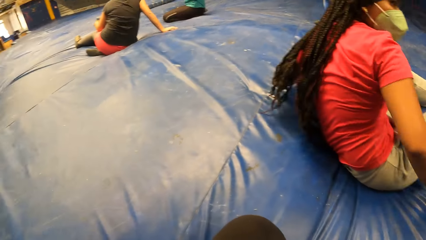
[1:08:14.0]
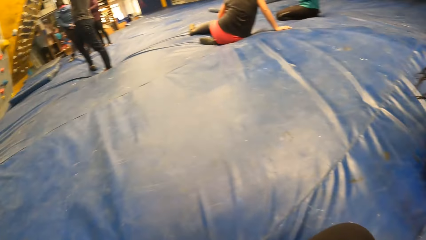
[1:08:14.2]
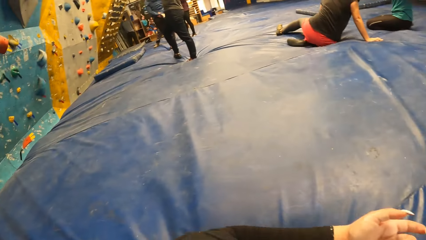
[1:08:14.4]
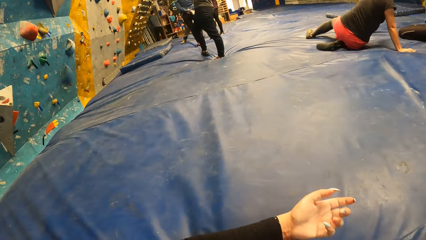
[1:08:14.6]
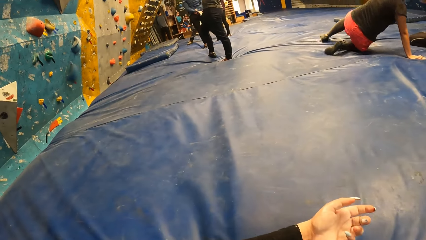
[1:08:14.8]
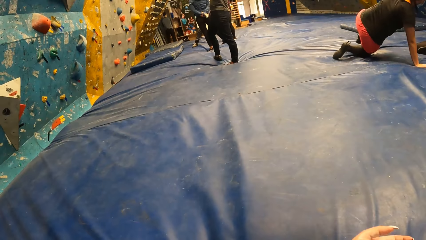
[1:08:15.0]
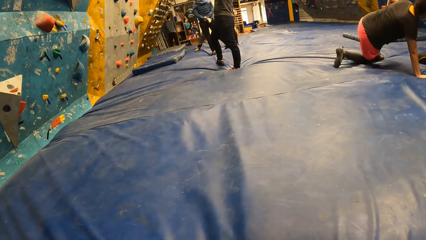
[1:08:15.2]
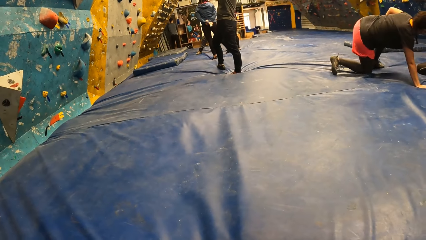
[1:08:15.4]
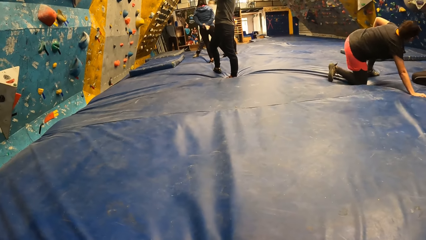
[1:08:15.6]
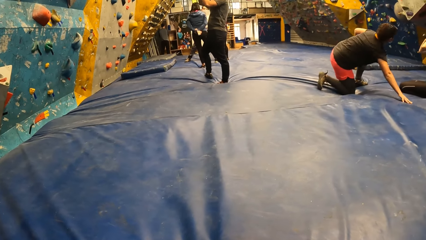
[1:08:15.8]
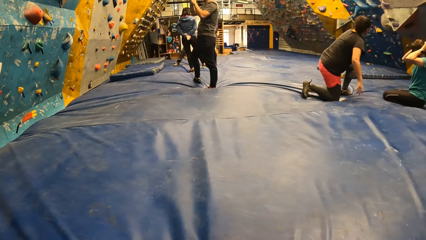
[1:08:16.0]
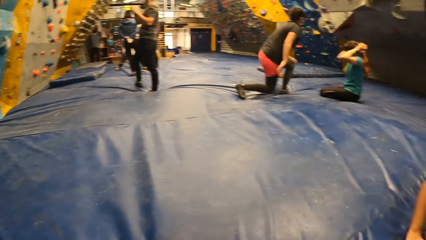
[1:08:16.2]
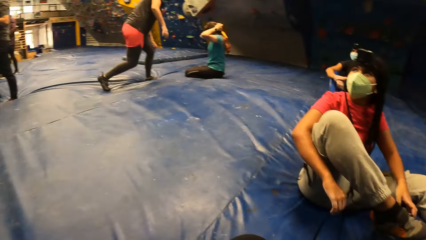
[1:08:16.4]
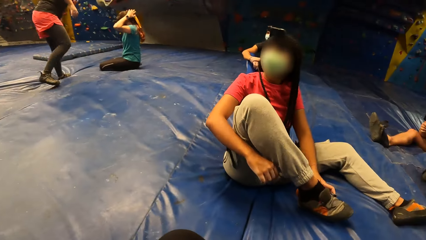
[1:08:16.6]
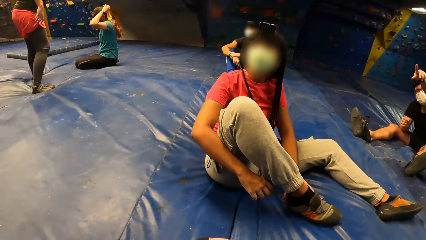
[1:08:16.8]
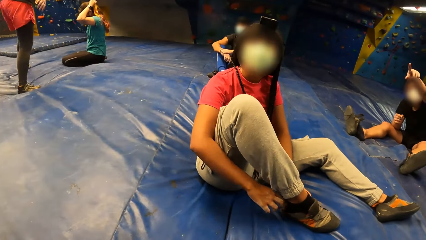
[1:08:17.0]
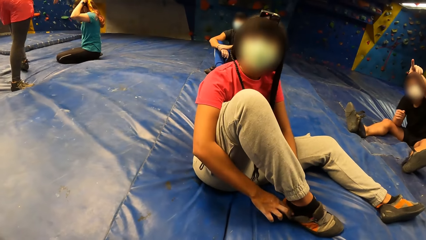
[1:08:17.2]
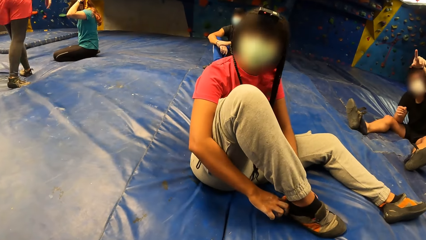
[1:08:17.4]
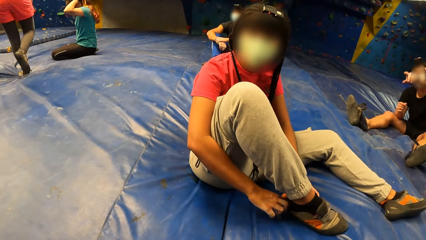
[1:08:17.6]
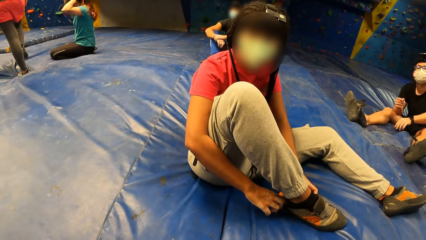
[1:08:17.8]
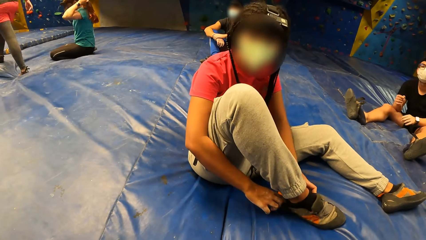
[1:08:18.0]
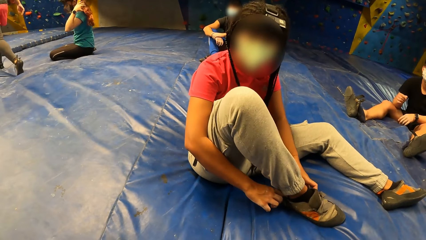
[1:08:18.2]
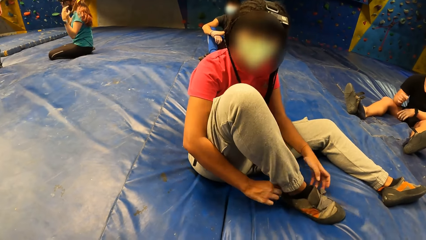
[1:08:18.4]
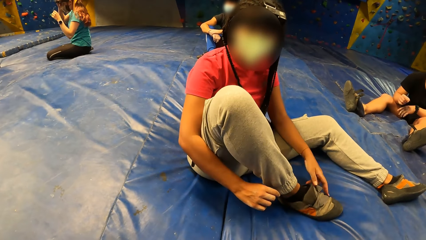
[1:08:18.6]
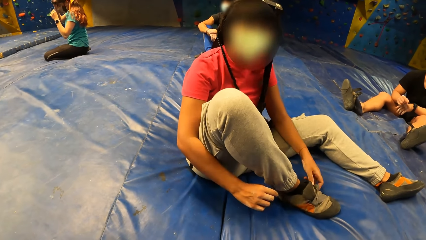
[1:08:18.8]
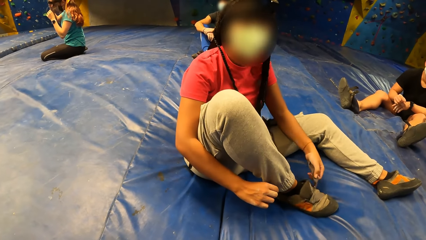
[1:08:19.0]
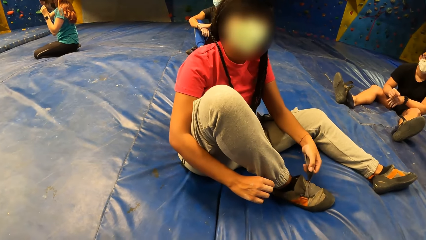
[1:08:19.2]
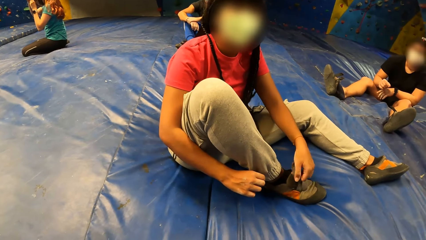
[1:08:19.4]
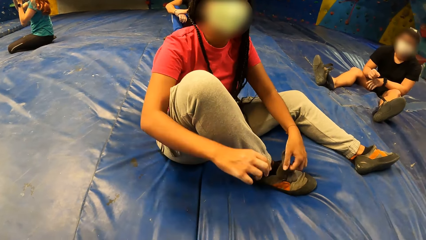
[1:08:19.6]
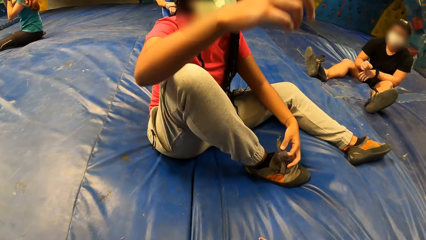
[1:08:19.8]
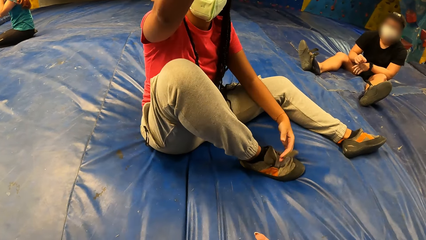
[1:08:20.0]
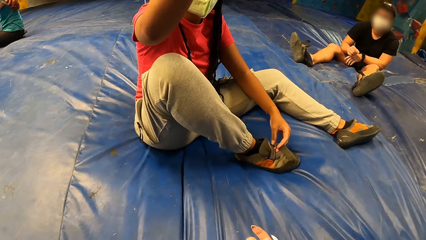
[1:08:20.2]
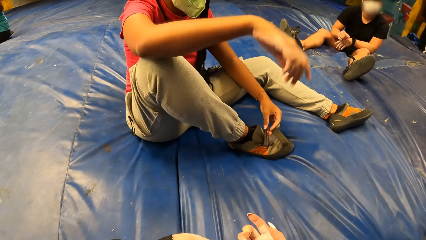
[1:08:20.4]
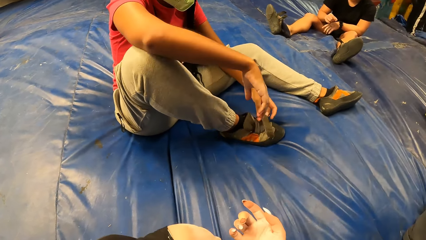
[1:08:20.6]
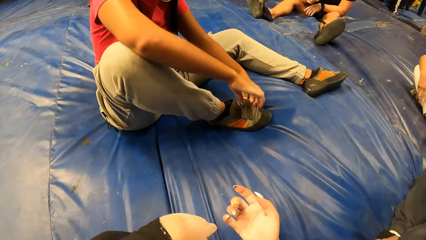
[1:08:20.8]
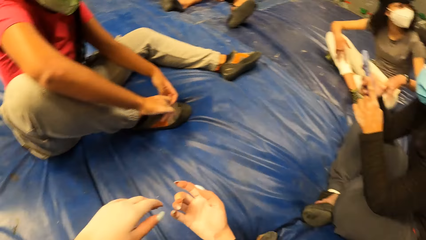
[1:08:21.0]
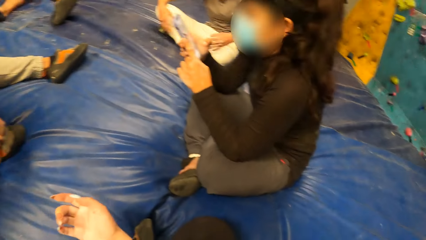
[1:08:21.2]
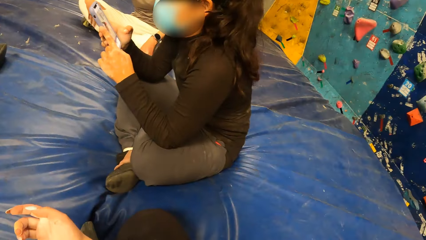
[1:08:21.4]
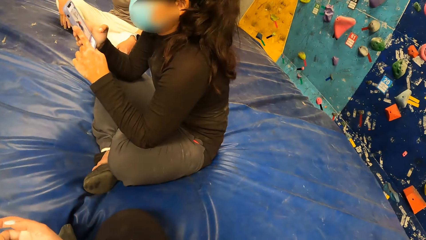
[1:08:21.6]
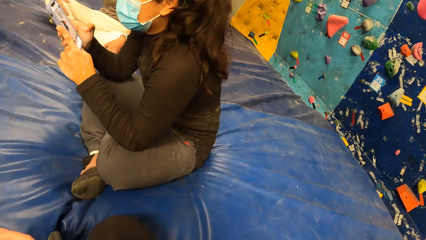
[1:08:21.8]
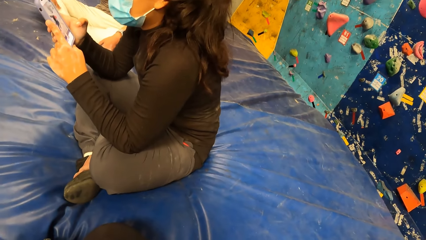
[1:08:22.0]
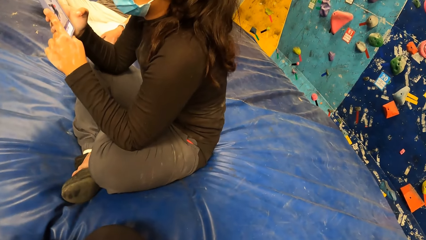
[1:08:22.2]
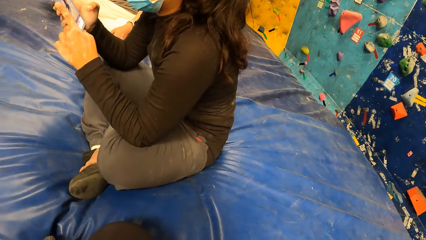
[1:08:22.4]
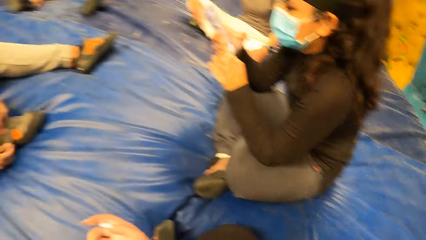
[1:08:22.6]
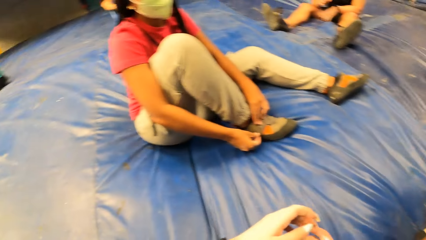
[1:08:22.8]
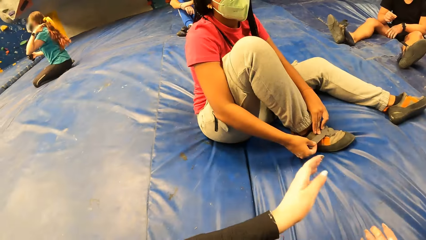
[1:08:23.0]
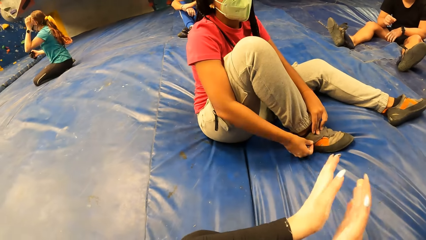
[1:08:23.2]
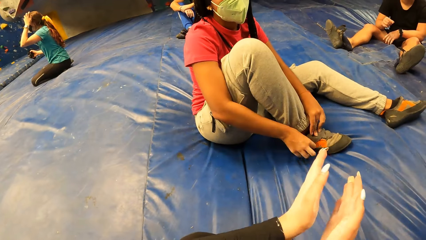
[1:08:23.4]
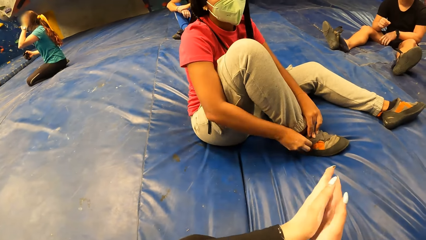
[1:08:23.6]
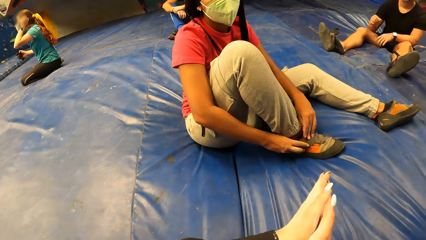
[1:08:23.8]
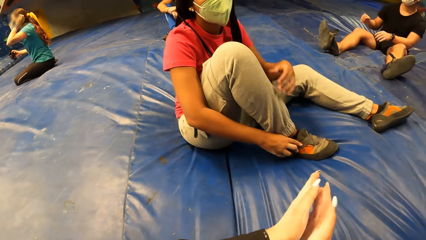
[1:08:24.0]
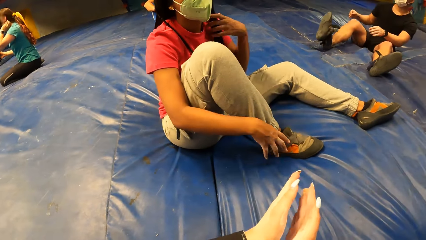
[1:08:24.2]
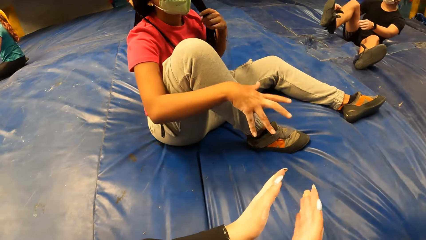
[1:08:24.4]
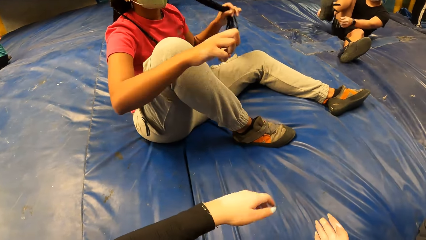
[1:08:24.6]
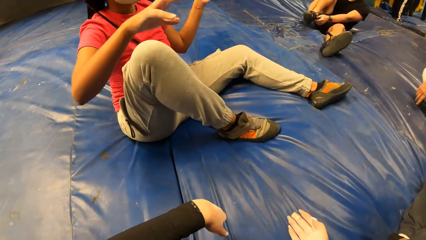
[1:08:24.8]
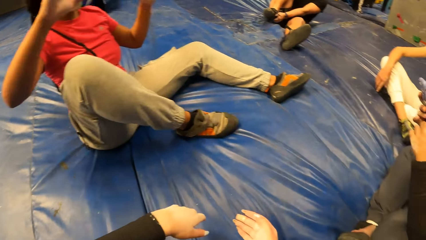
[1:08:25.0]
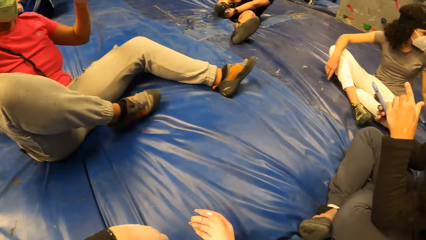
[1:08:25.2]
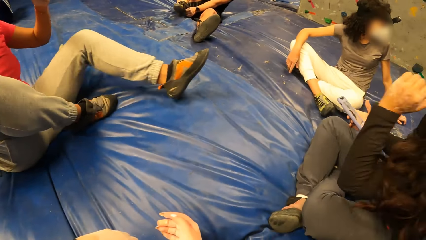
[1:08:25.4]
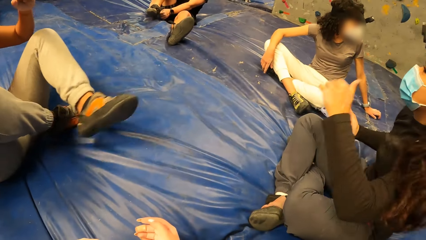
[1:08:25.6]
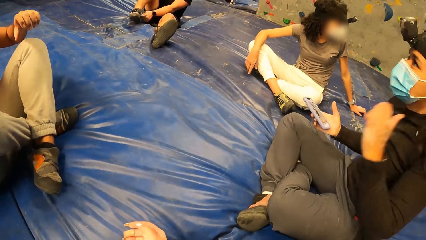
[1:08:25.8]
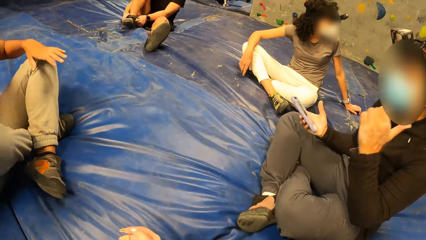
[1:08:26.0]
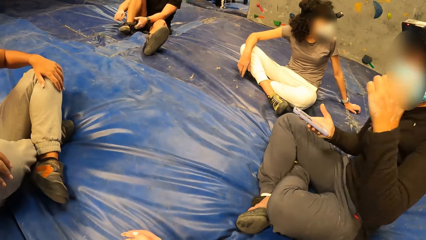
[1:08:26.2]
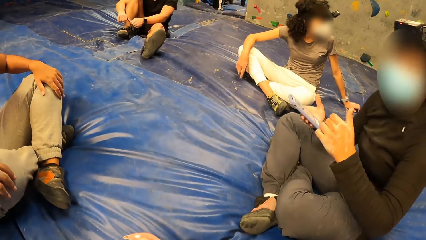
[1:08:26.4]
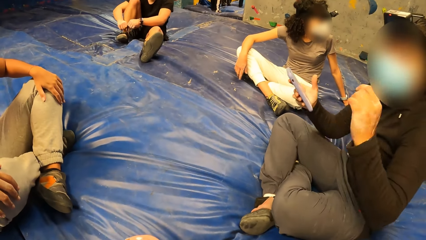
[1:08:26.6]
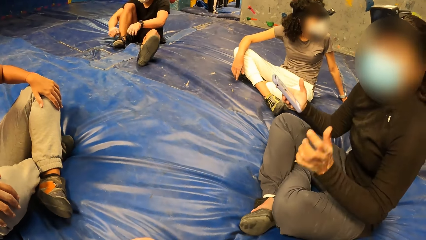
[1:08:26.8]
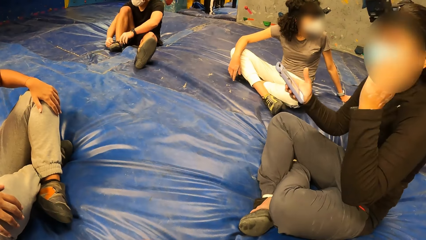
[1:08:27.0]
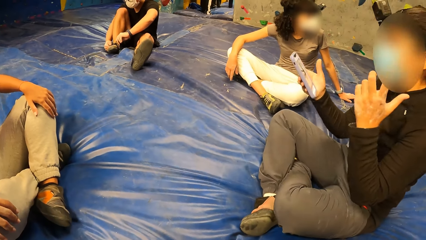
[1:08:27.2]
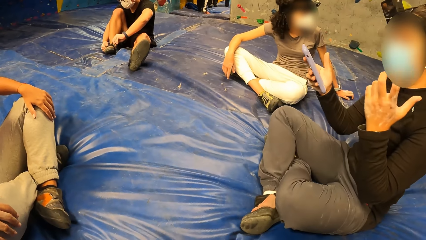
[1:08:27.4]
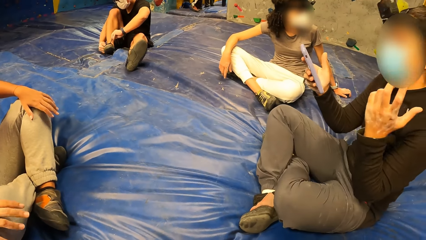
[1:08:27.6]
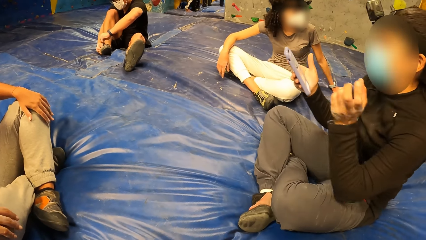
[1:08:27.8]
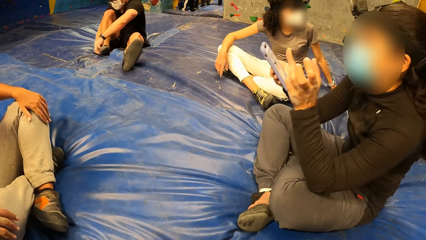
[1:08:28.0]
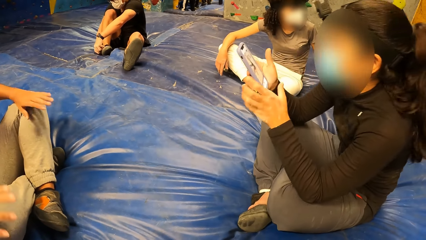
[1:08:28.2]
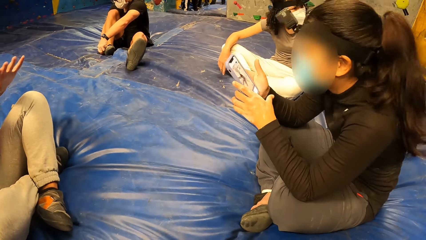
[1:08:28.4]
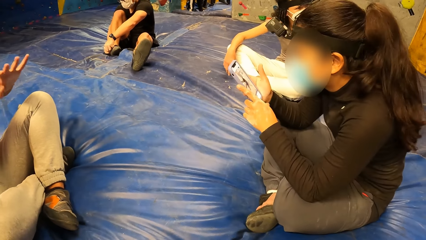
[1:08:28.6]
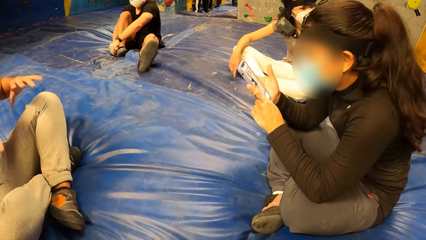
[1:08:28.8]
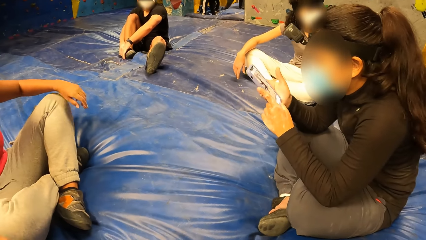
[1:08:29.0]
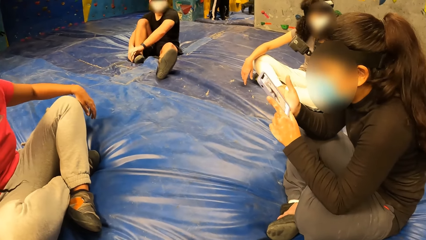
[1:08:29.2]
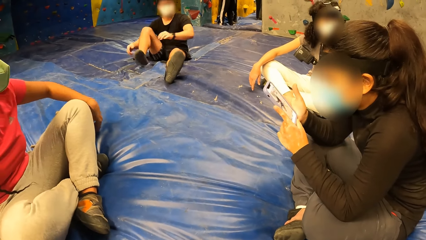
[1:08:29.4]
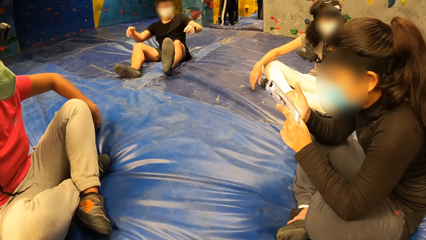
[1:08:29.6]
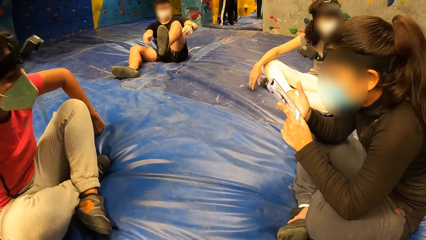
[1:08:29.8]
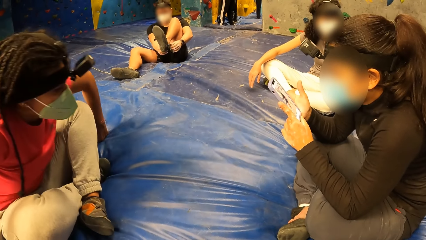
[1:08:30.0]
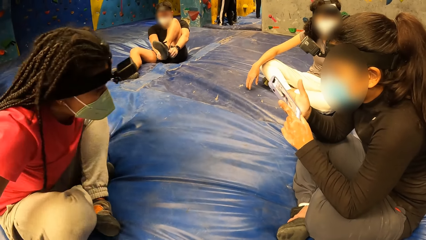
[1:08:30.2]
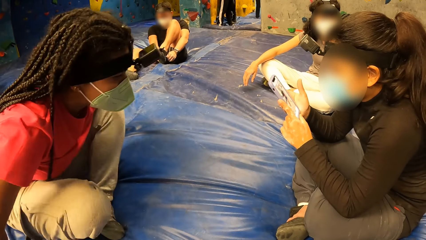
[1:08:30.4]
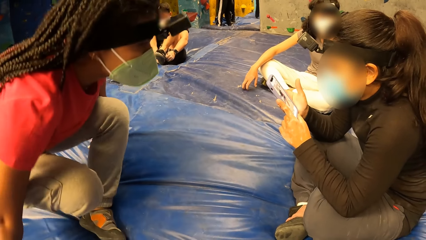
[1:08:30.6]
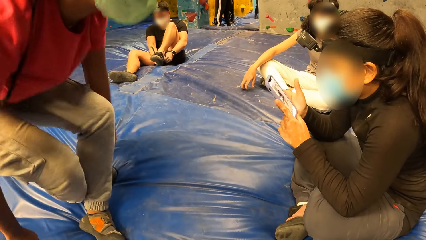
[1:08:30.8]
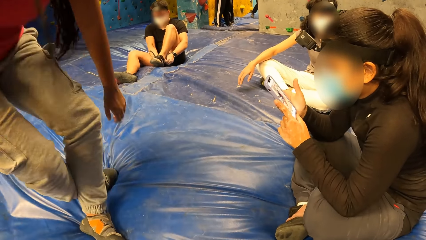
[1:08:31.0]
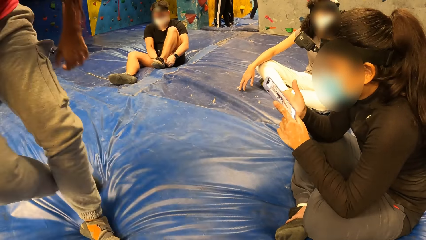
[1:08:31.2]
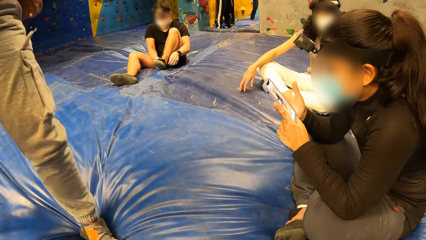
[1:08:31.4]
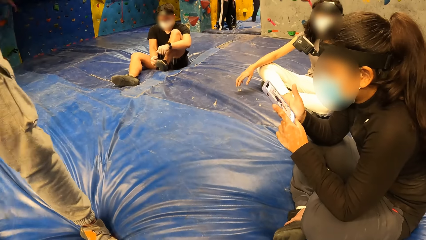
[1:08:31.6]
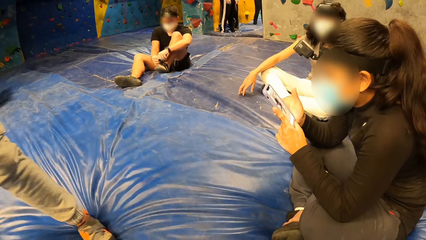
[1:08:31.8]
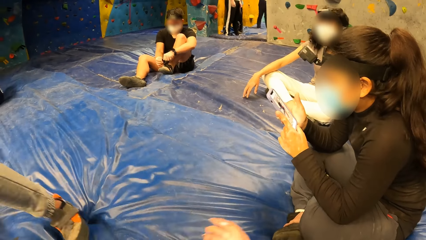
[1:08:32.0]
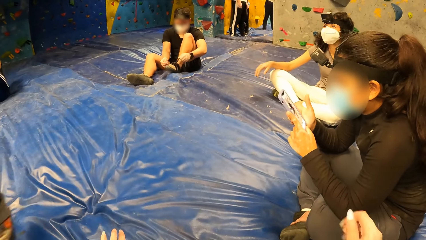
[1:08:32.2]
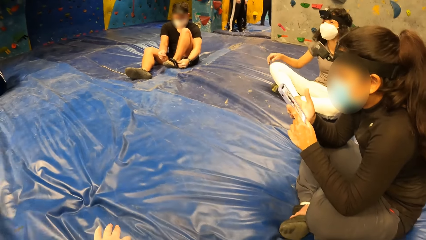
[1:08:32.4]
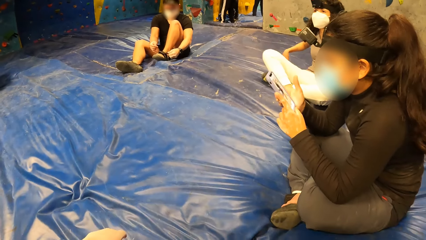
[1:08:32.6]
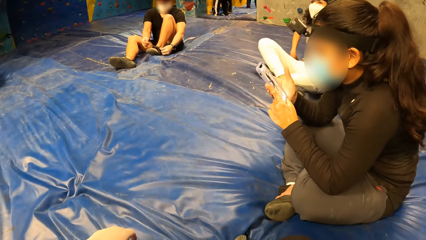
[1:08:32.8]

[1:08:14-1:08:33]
The camera wearer looks around. The woman wears a shoe with her left hand on her right leg. The camera wearer dialogues to the woman. The woman wears the shoe with both hands on her right leg. She holds a shoe strap with her right hand, points at the climbing wall with her right hand, and holds the shoe strap with both hands. The camera wearer looks around. The woman tightens the shoe on her right leg with the strap in both hands. The camera wearer claps both hands together and dialogues to the woman. The woman pulls her hair back with her left hand. Another woman holds the phone with her right hand and dangles her left hand. The first woman crosses both legs together. A person dialogues to the camera wearer. The other woman holds the phone with both hands. The camera wearer looks around. The first woman stands up.
